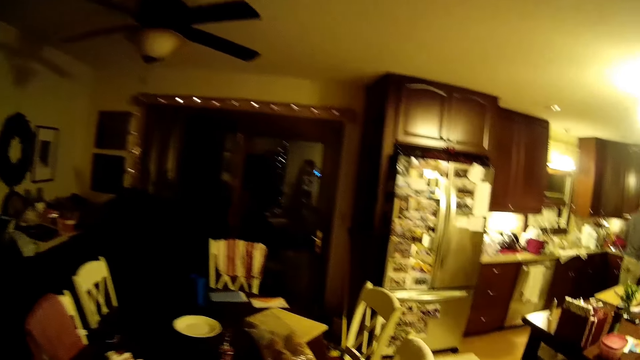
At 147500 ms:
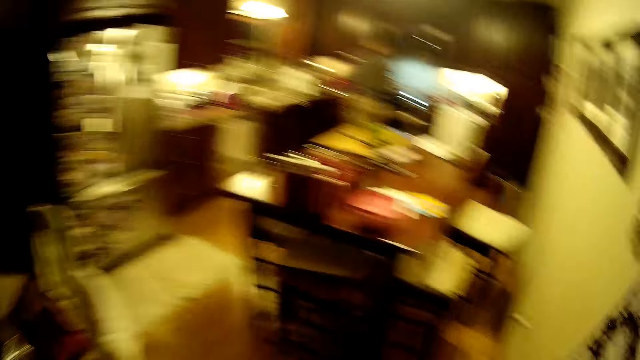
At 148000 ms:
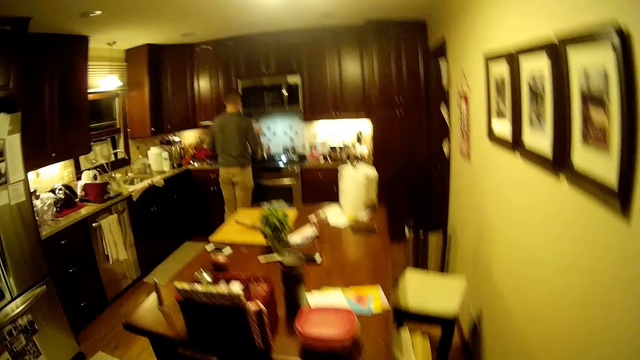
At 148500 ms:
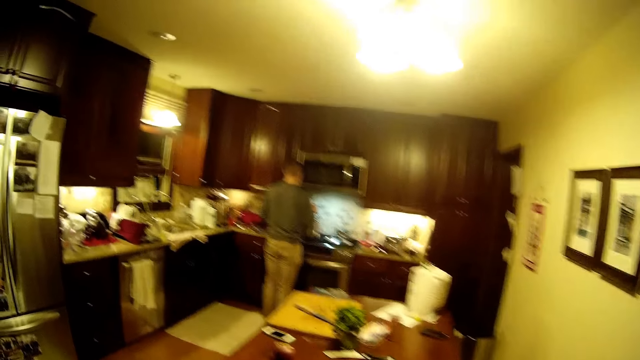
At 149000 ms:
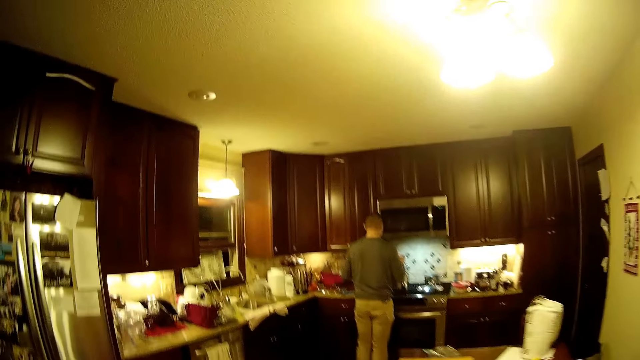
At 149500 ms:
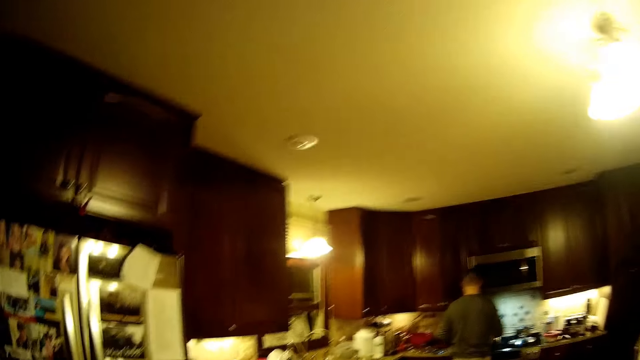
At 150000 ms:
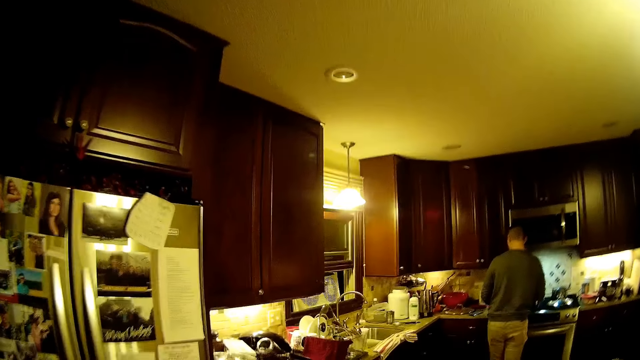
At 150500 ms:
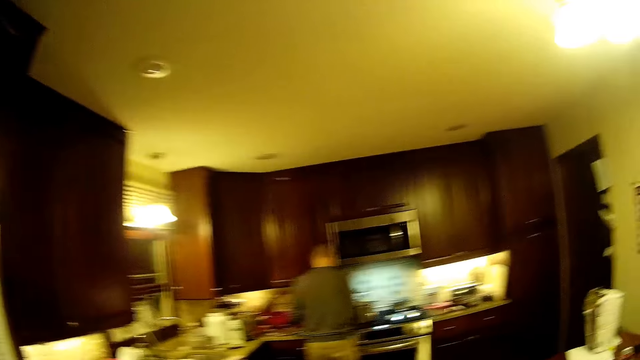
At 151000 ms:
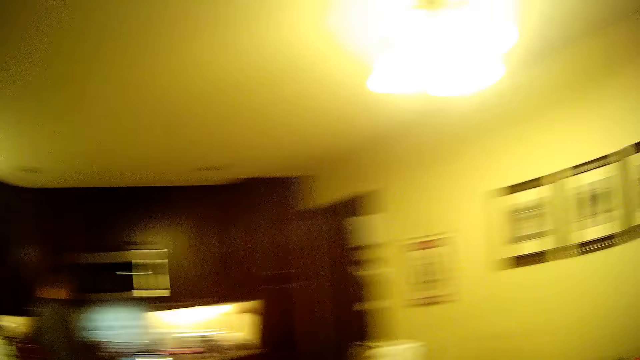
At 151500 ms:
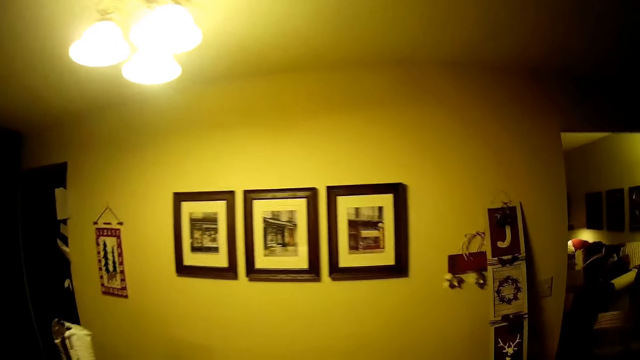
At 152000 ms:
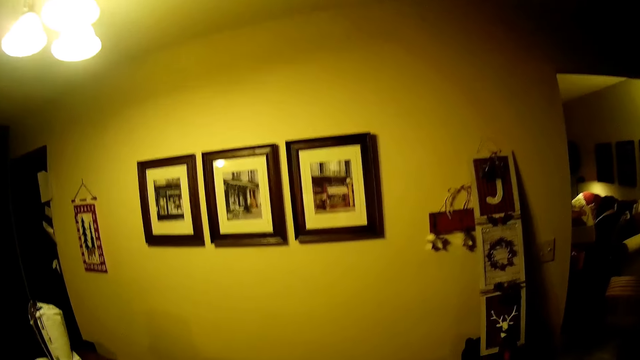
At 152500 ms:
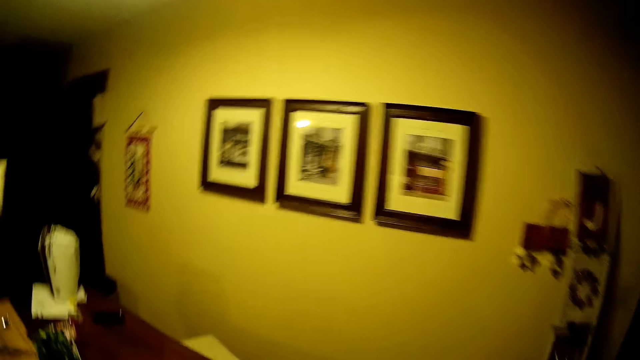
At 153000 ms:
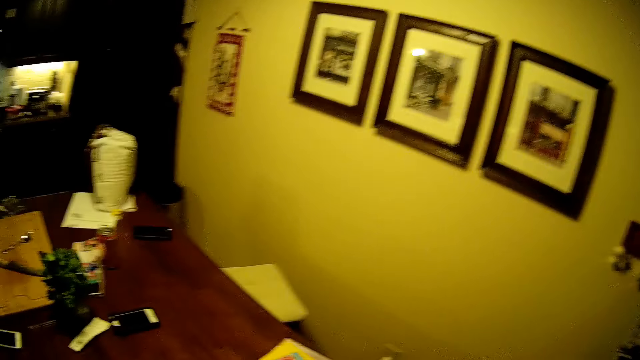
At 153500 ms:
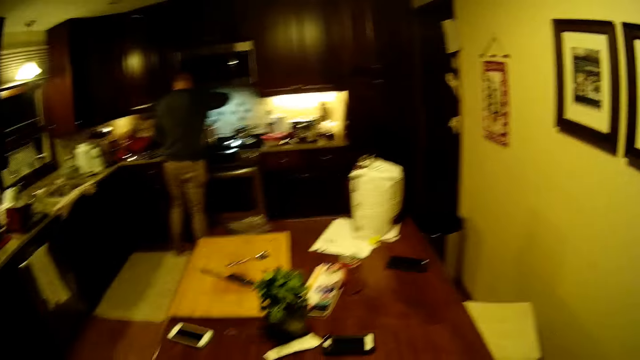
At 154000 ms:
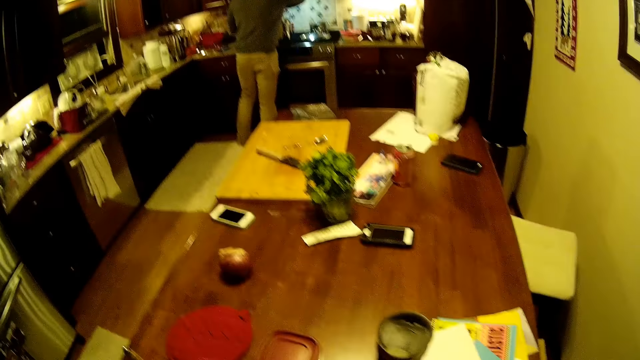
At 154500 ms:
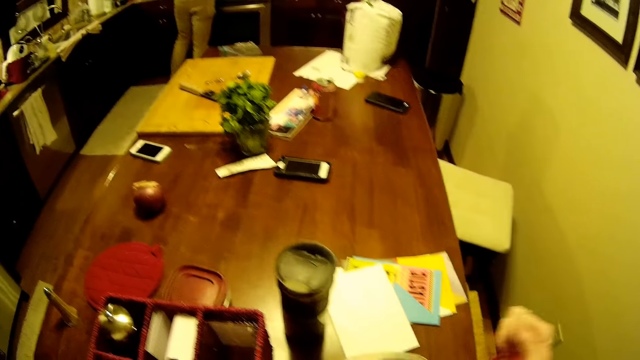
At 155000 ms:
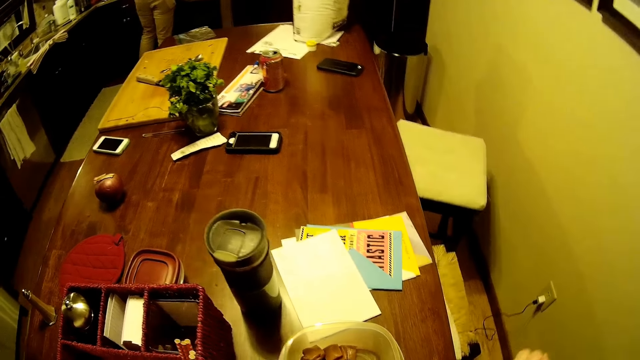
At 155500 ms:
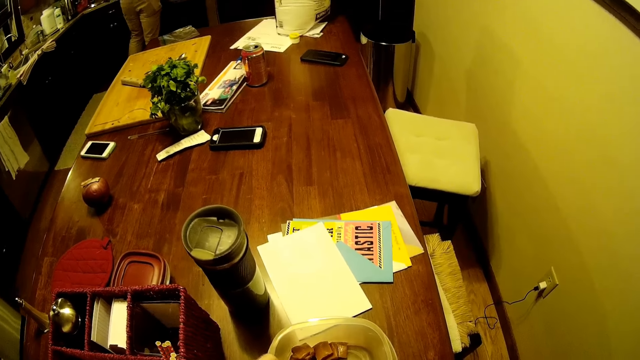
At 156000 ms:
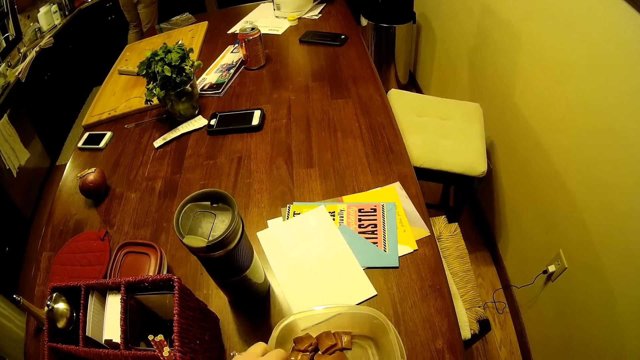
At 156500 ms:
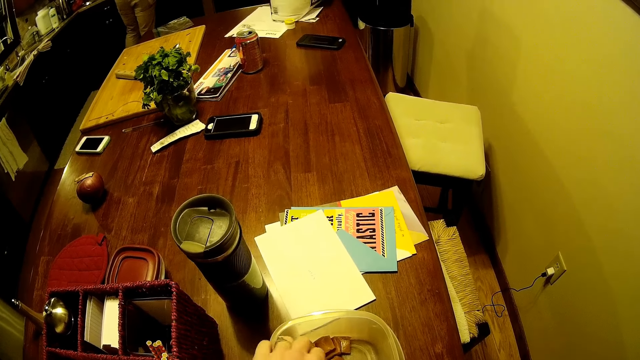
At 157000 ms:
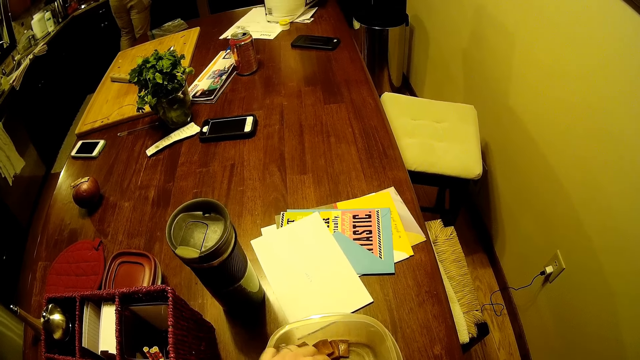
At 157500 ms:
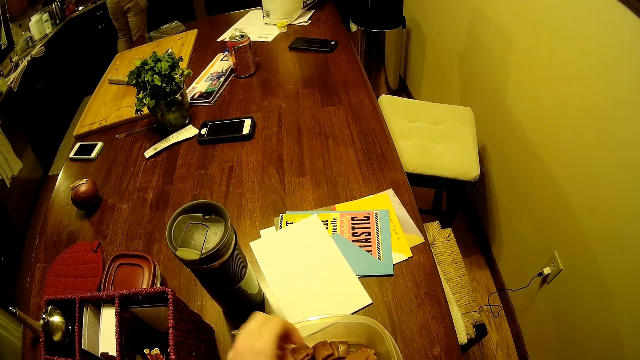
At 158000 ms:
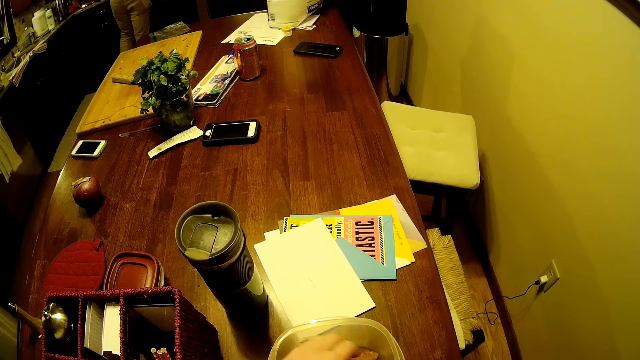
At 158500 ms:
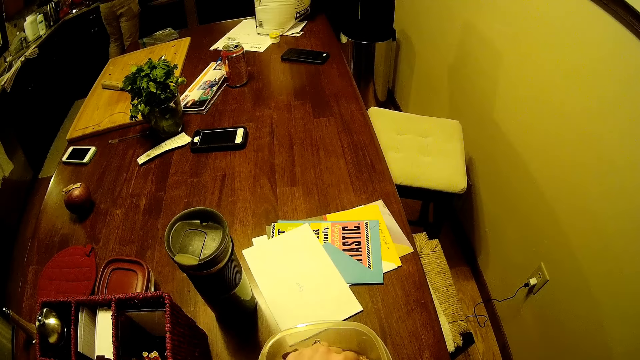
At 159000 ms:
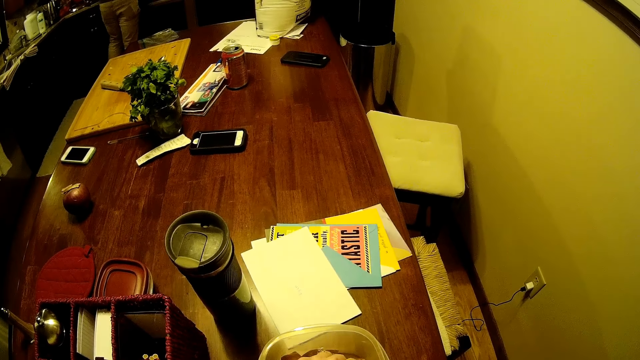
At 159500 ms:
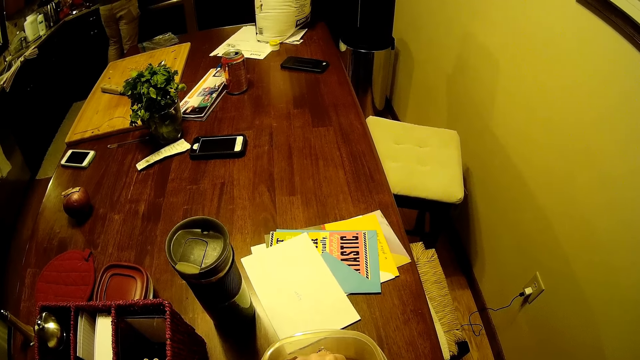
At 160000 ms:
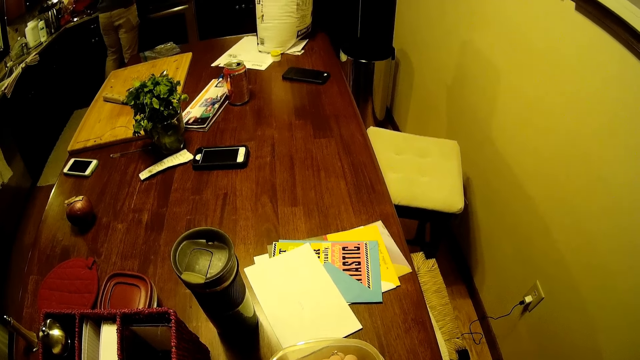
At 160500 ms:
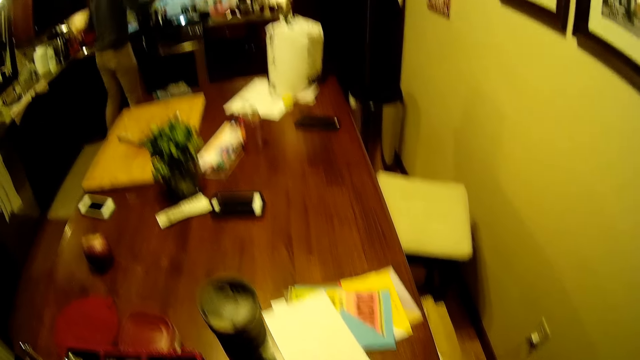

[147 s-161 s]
The camera wearer looks around. They sit on the chair. They pick the food with the hand.

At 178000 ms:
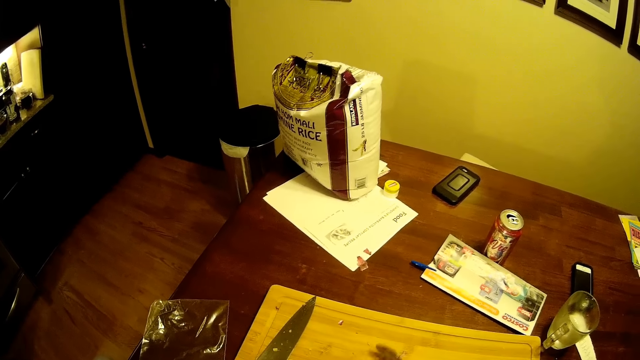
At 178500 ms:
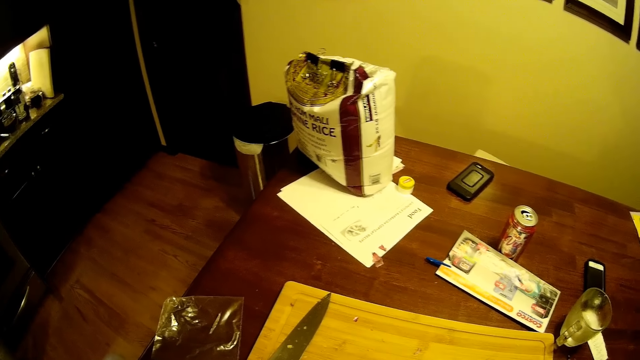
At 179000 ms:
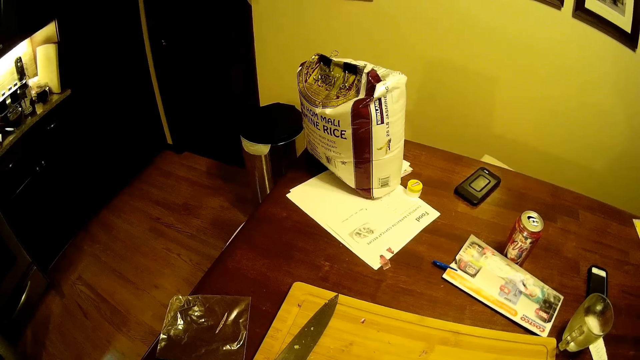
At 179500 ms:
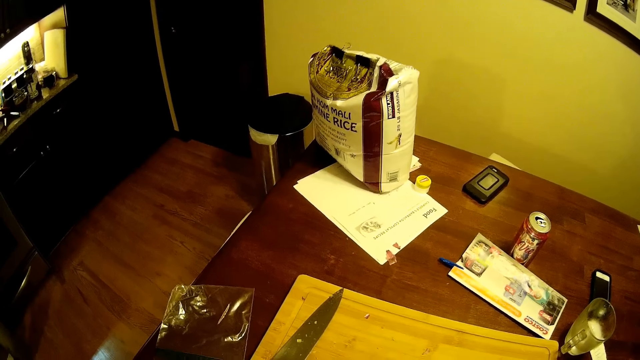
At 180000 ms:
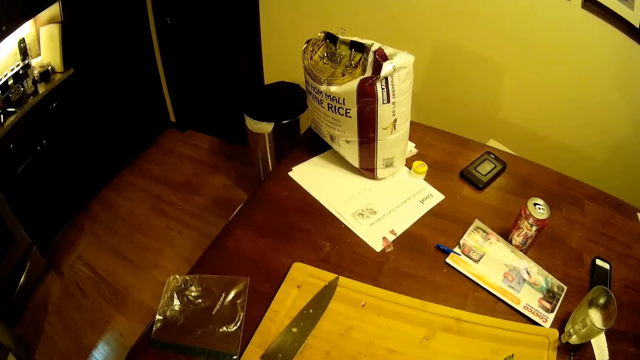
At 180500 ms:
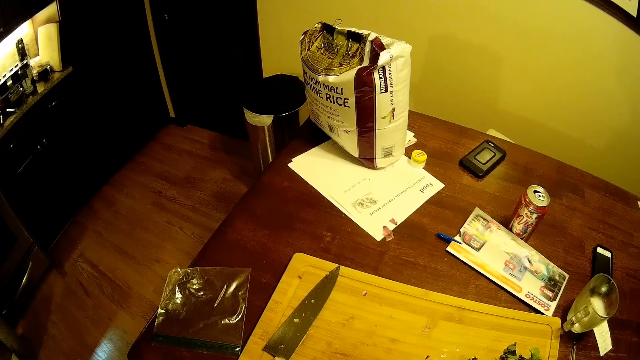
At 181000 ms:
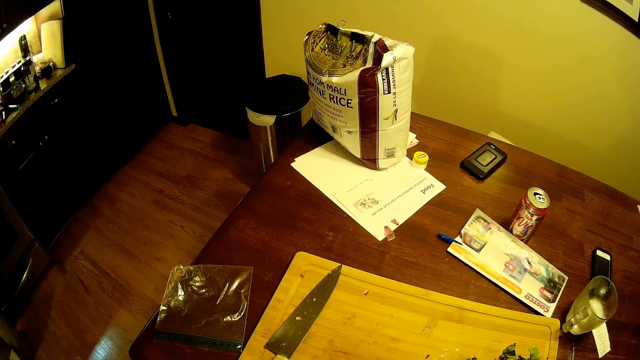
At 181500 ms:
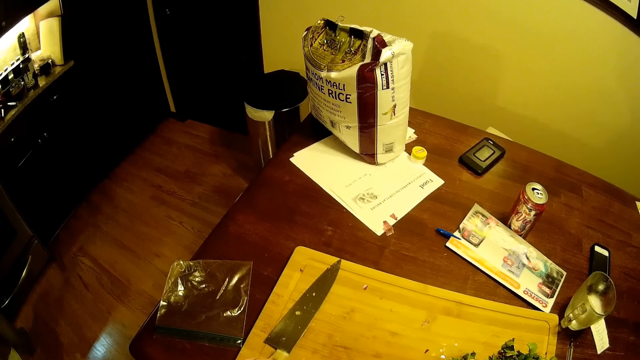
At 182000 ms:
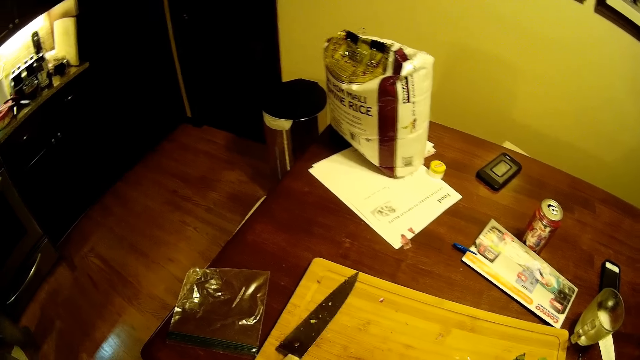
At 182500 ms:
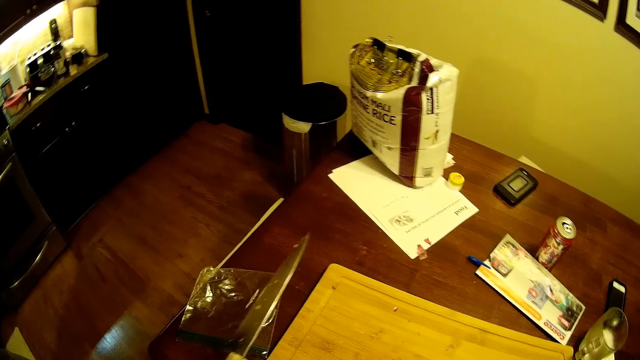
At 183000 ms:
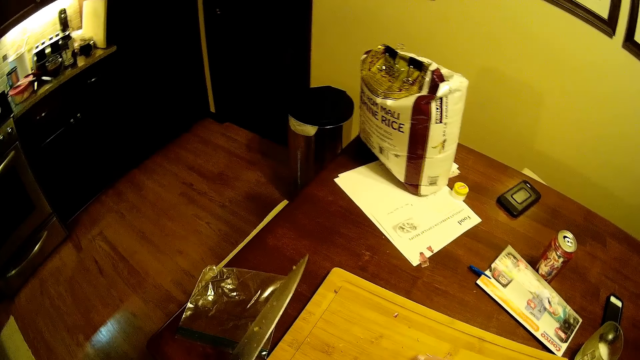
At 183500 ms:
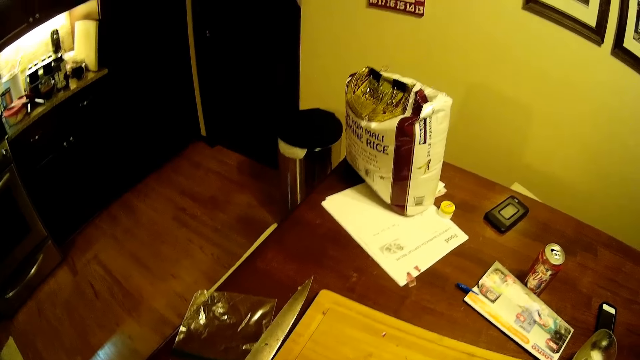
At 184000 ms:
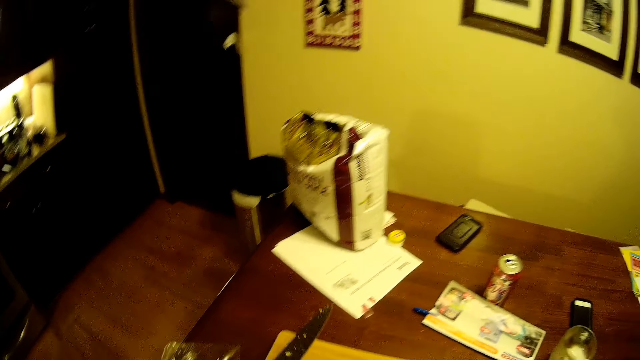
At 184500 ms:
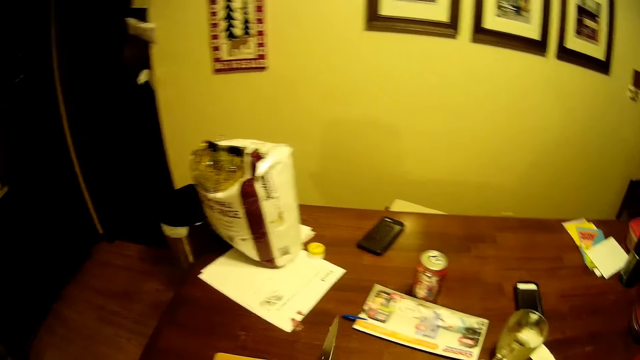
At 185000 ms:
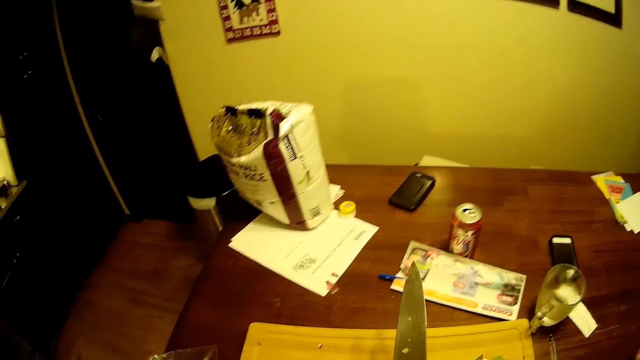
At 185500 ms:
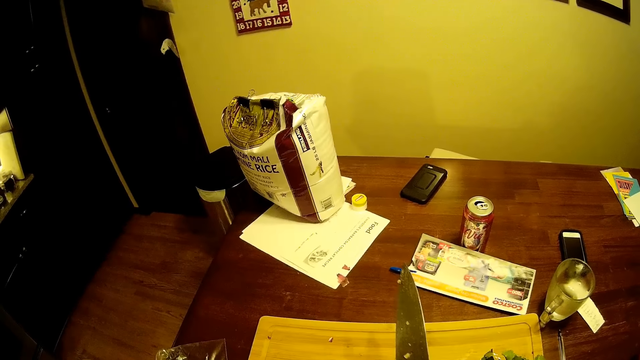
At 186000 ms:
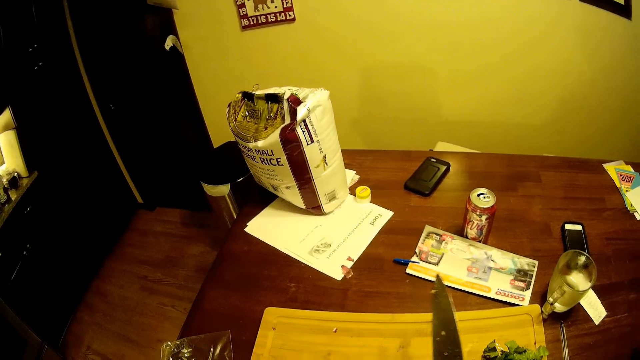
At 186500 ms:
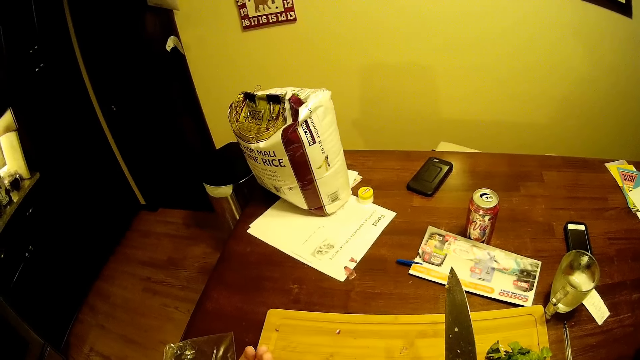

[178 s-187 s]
The camera wearer wipes the chopping board with a spoon. They pick the knife. They pass the knife to the right hand.
